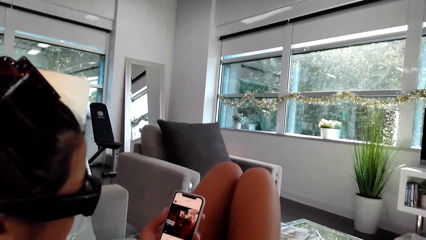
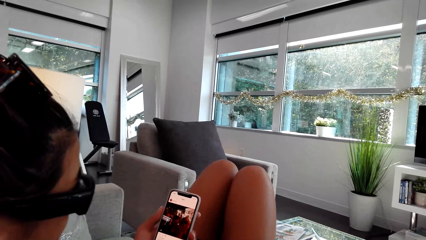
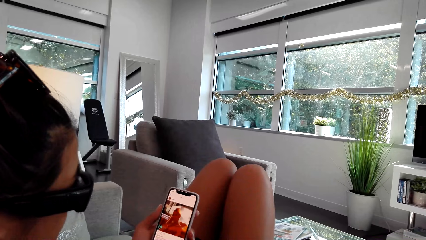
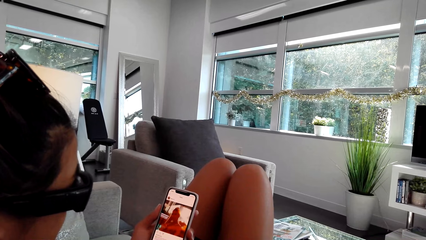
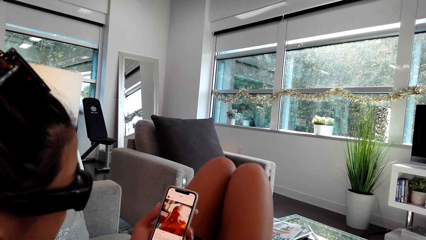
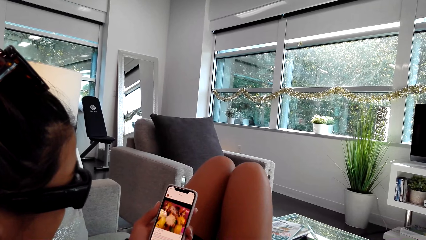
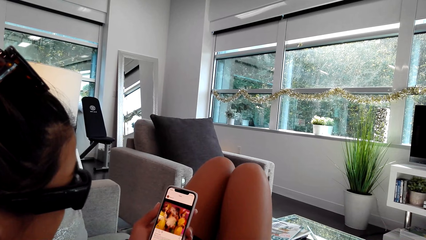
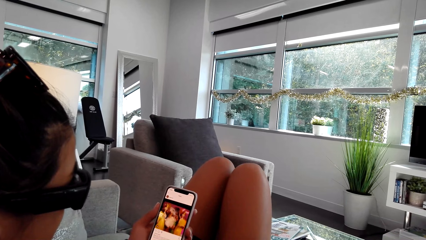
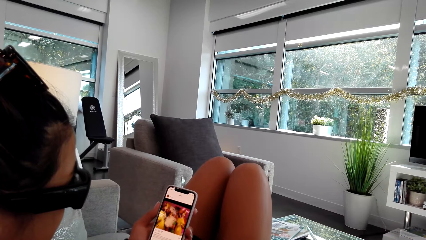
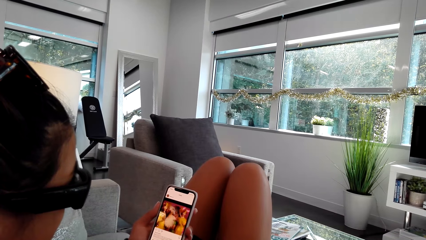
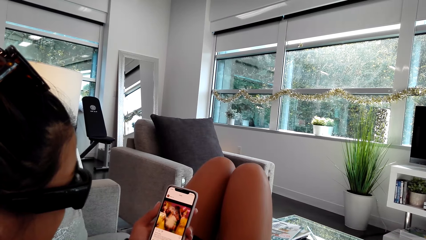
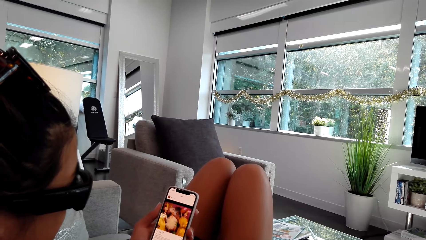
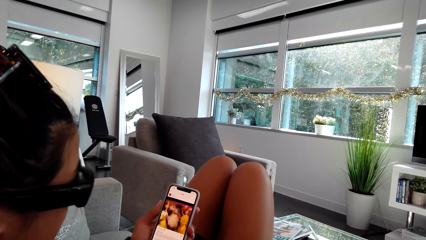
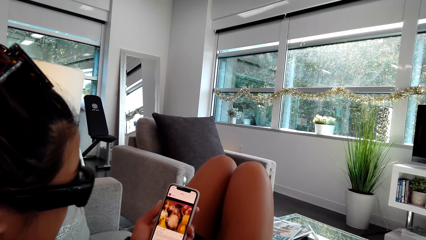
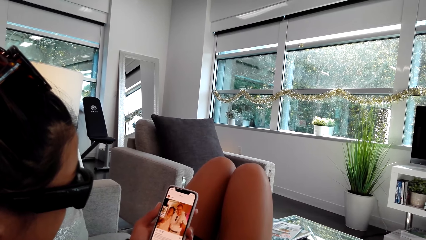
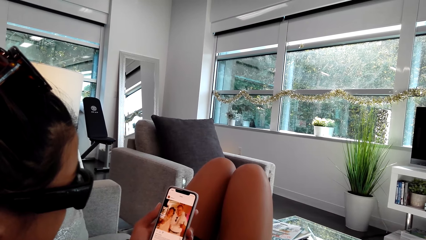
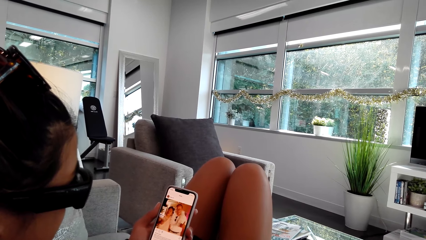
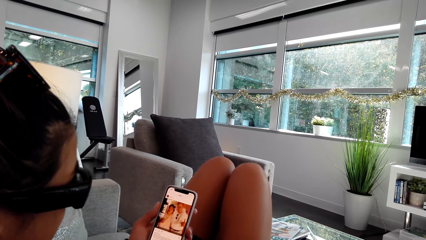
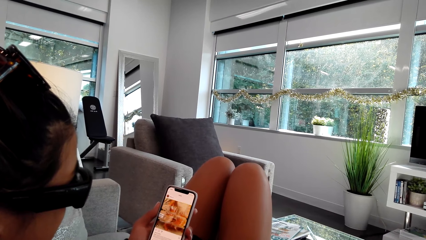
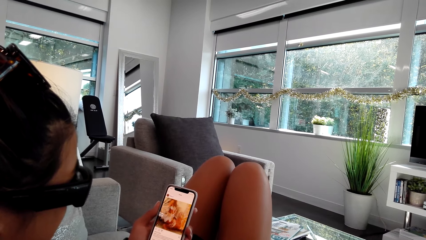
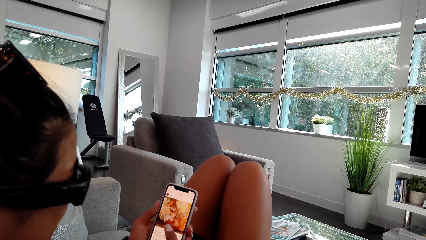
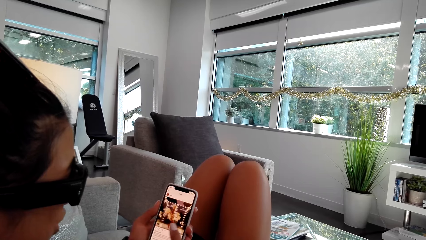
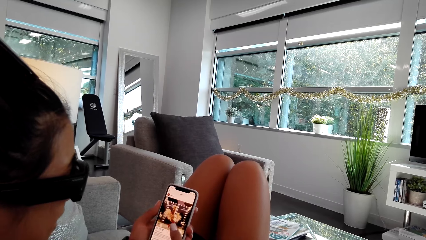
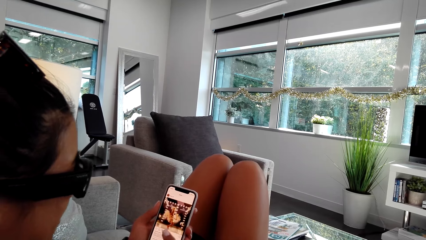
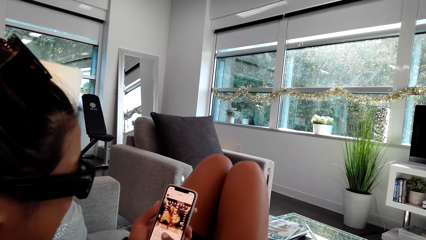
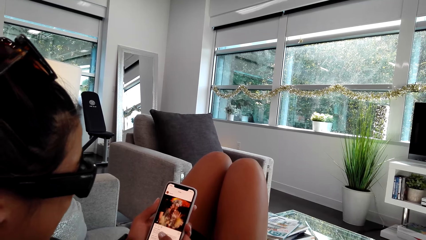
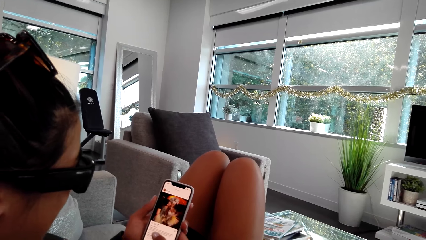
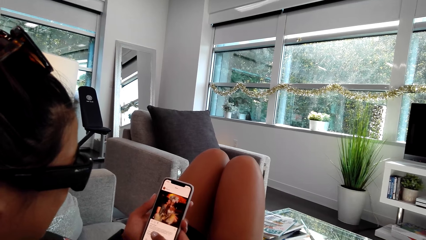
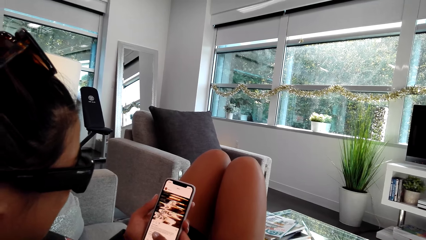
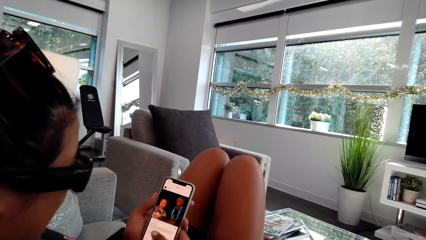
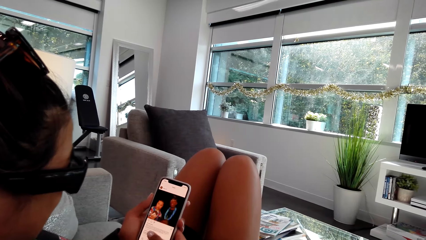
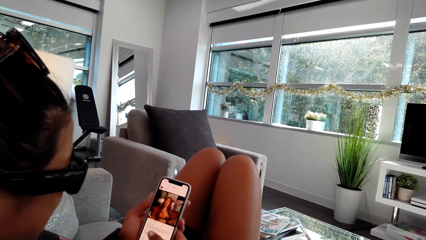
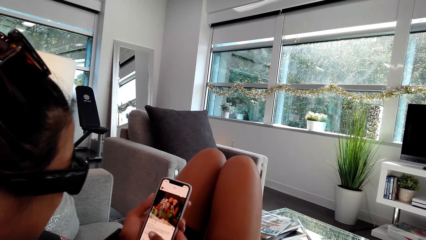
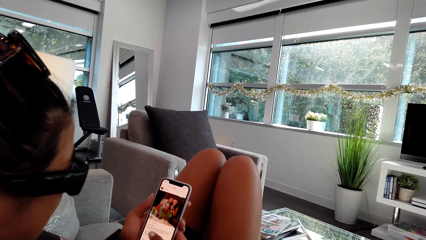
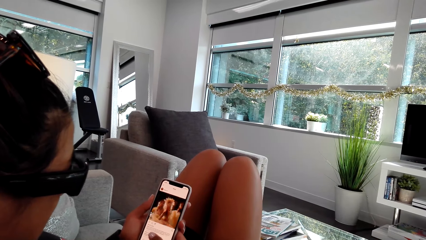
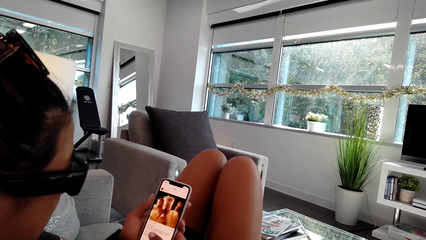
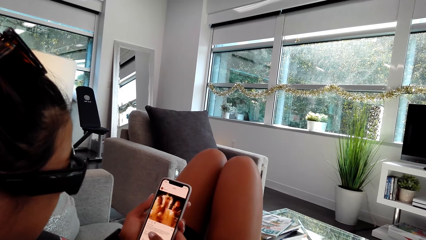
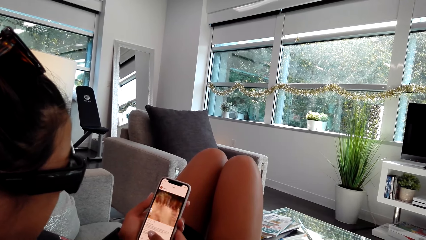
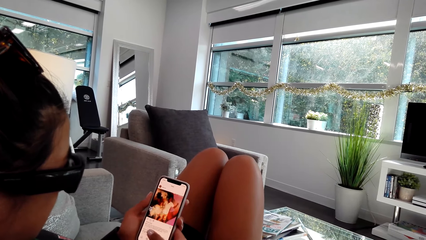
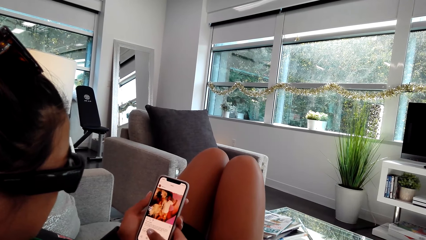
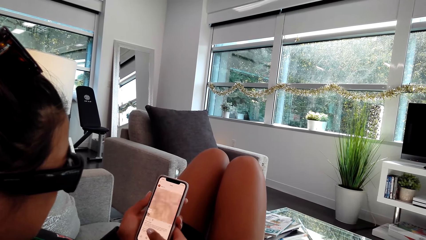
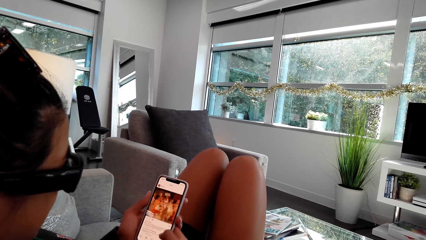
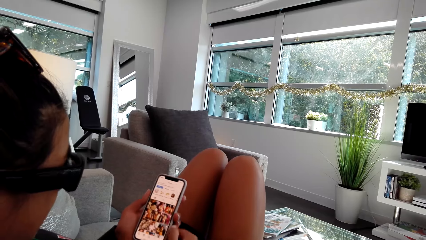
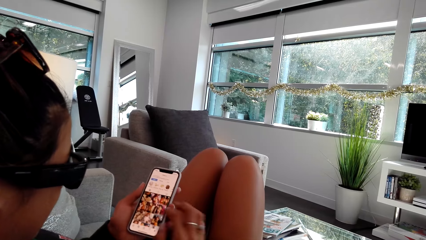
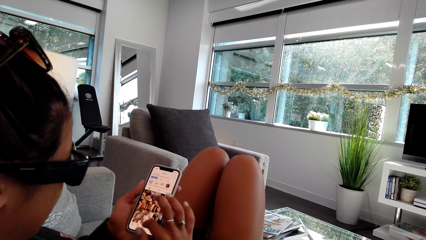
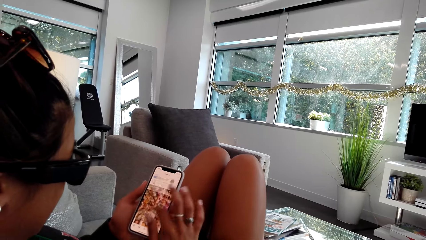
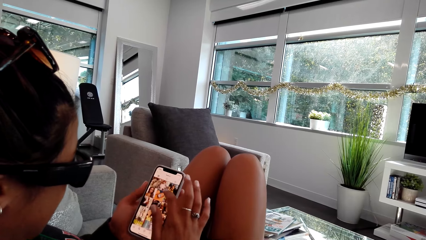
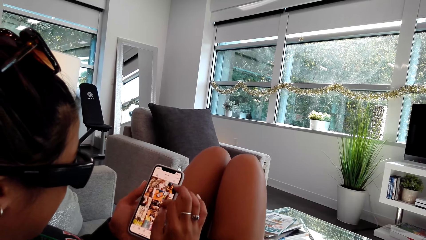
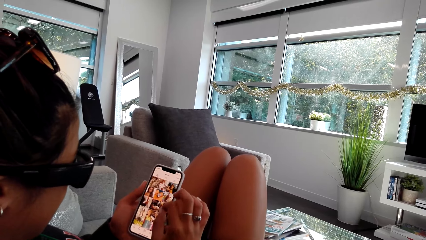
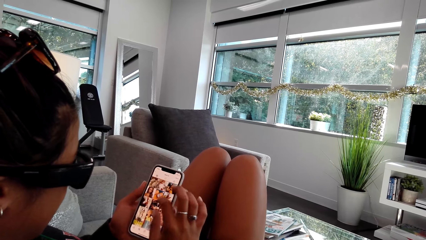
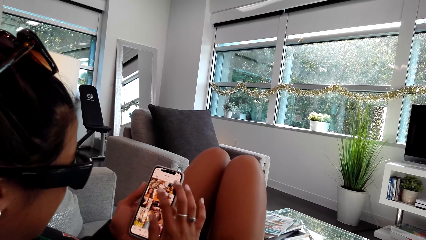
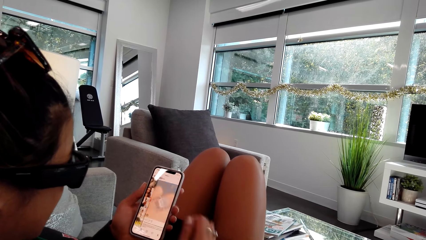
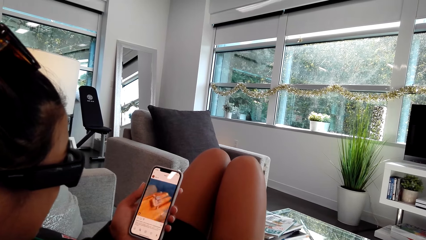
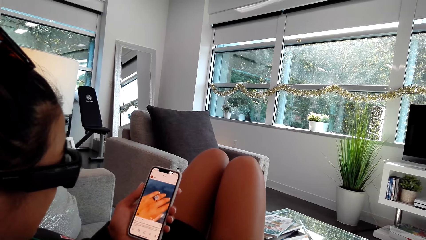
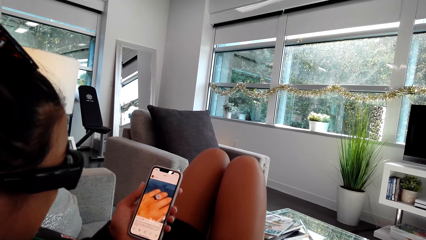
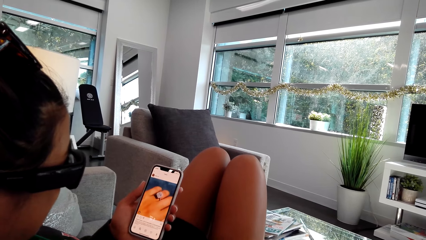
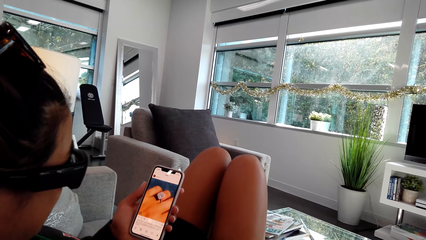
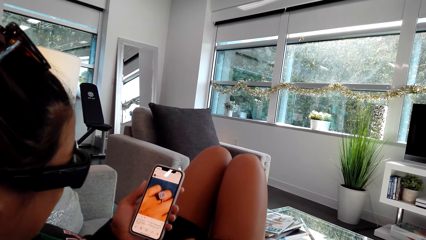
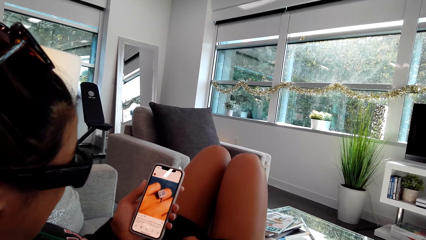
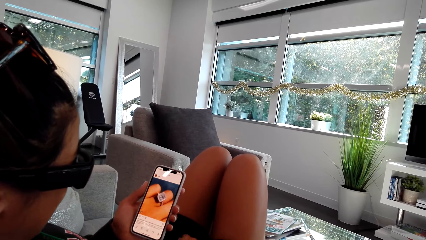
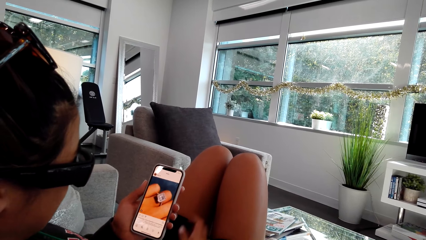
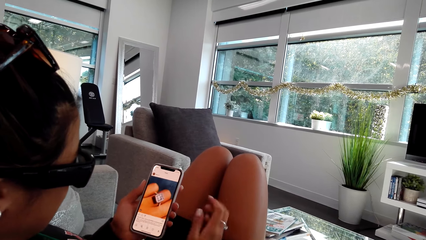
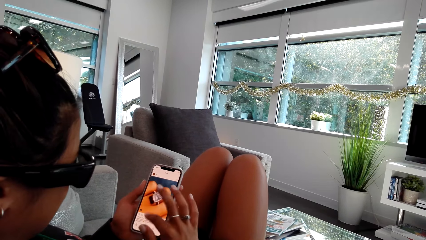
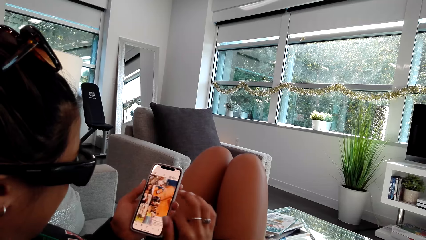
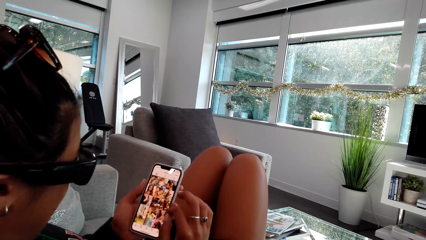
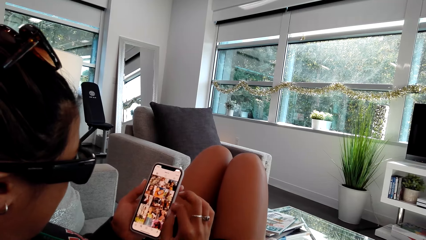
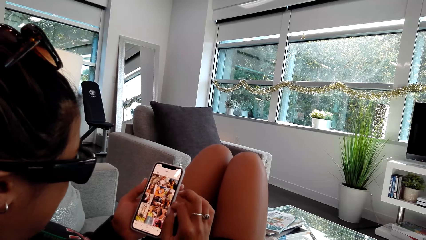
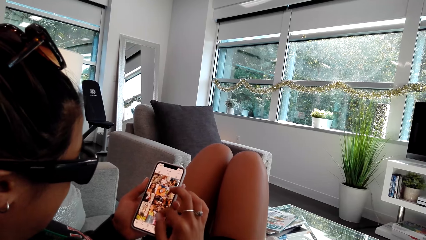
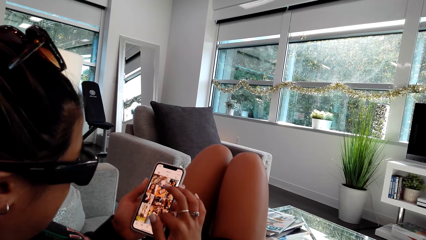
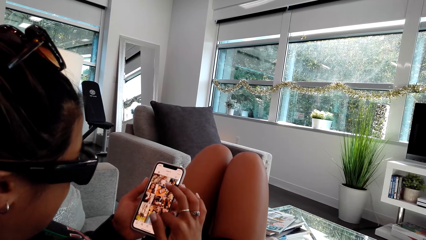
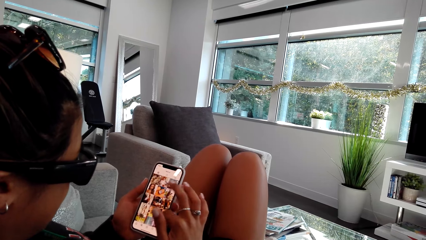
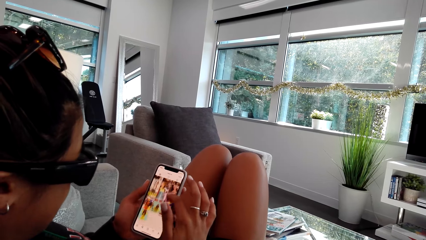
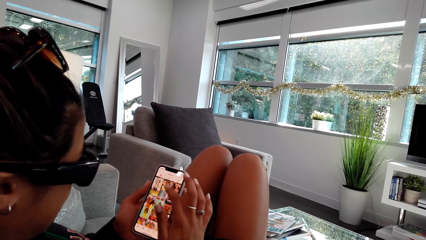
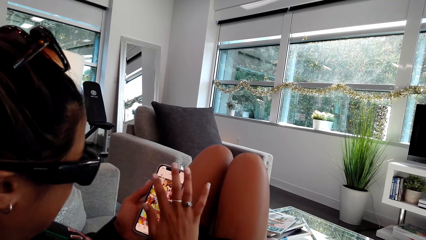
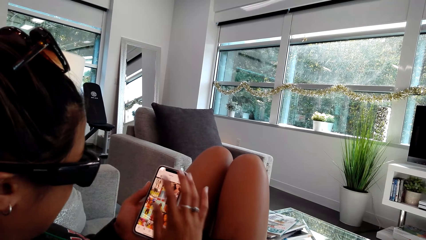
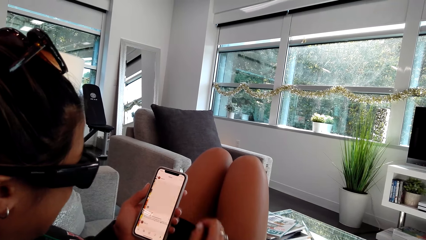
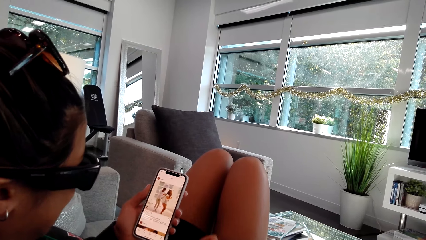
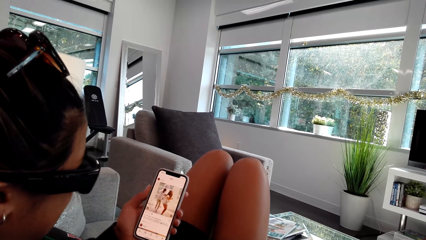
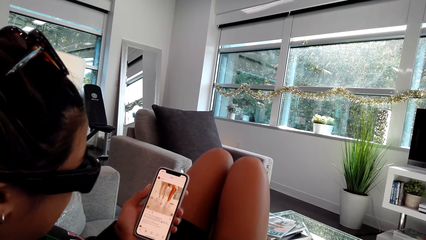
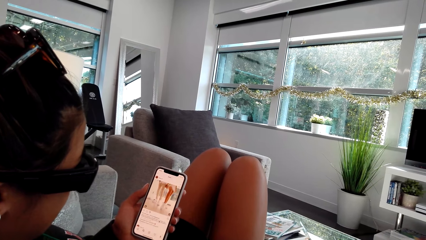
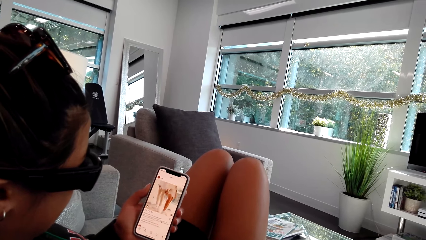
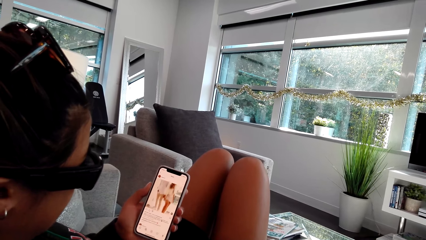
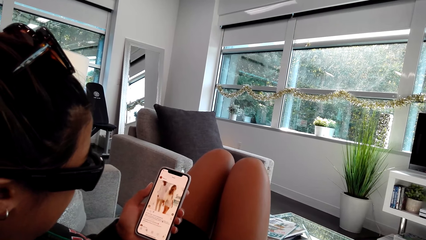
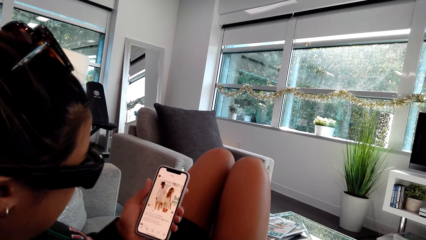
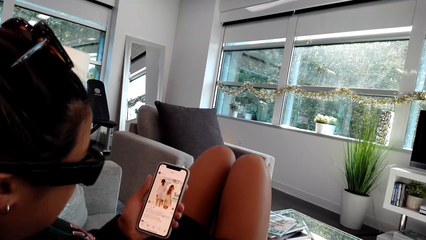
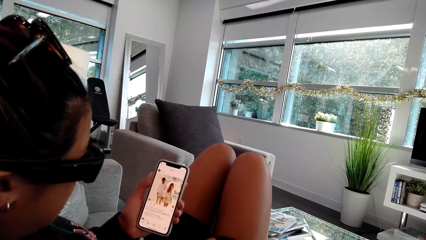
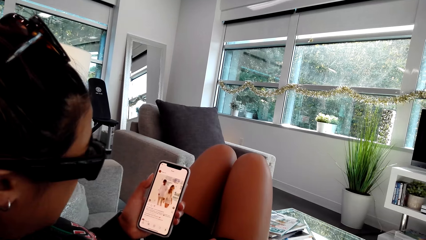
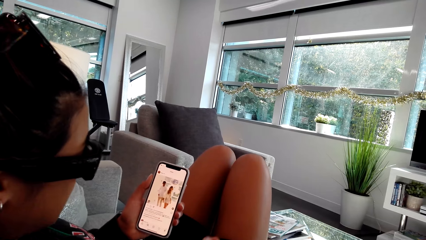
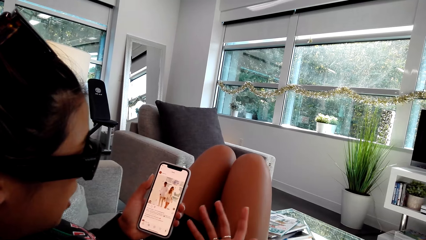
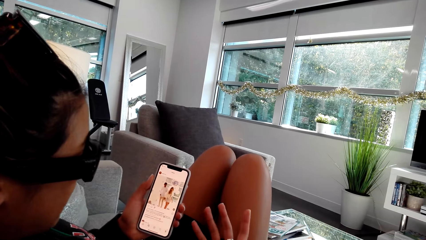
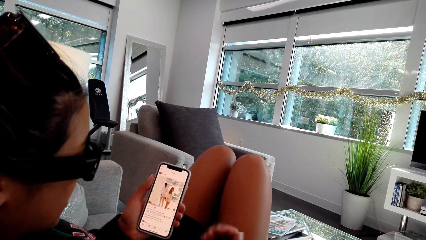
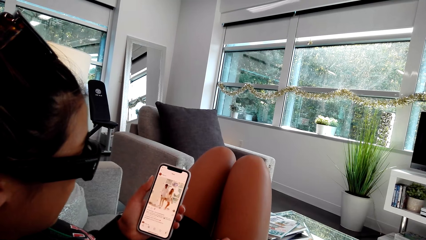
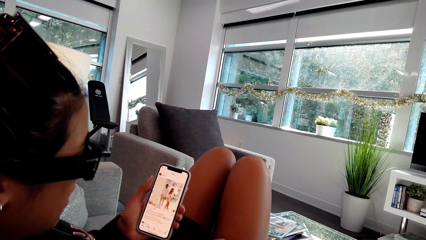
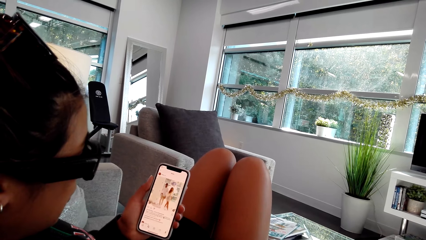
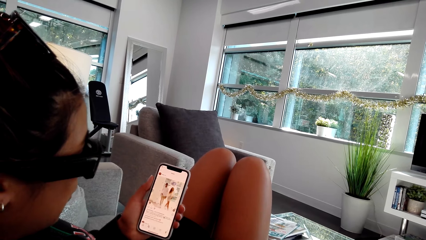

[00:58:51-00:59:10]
The camera wearer watches the video on the woman's phone. The woman talks to the camera wearer. The woman scrolls on the phone. The camera wearer looks at the phone. The woman scrolls on the phone. The camera wearer talks to the woman.
